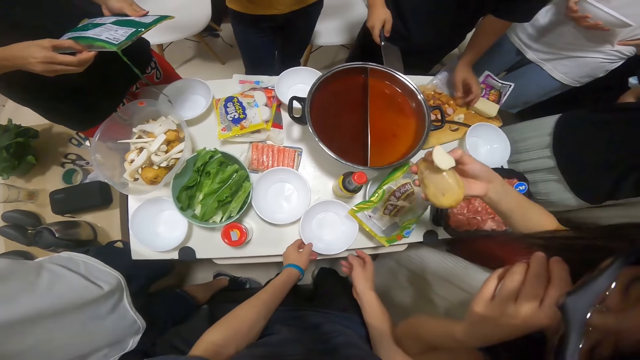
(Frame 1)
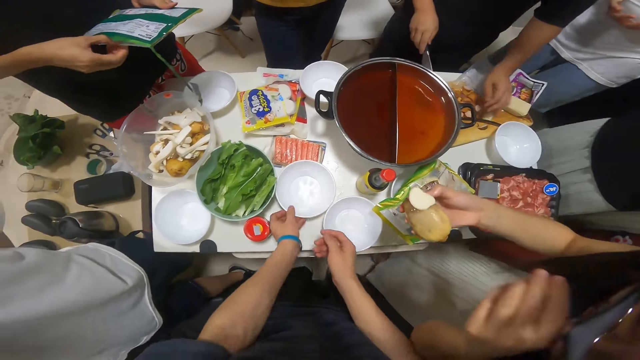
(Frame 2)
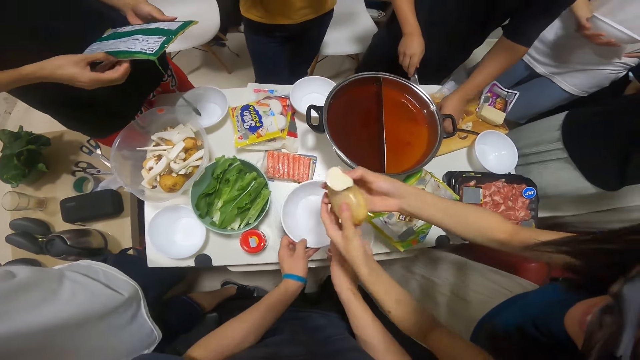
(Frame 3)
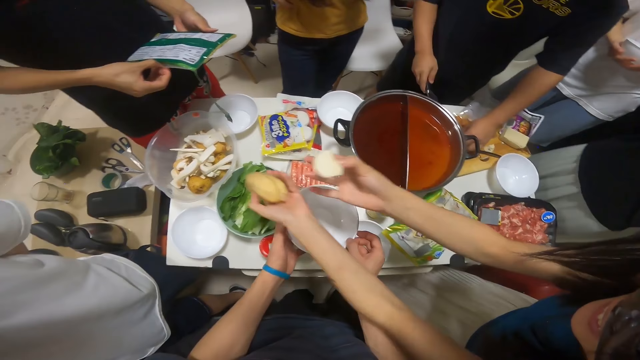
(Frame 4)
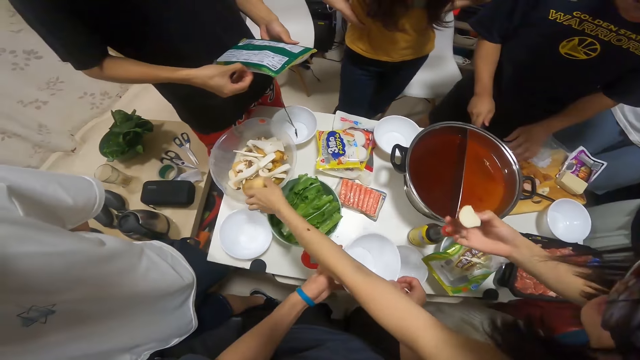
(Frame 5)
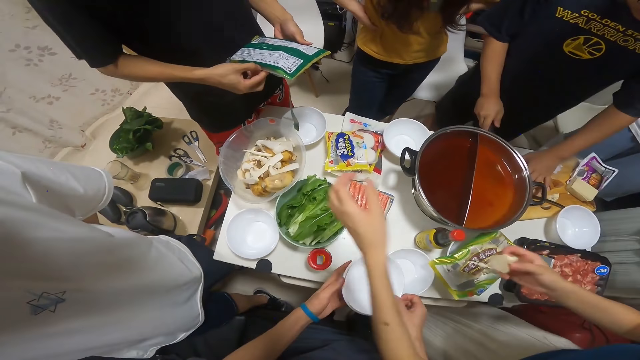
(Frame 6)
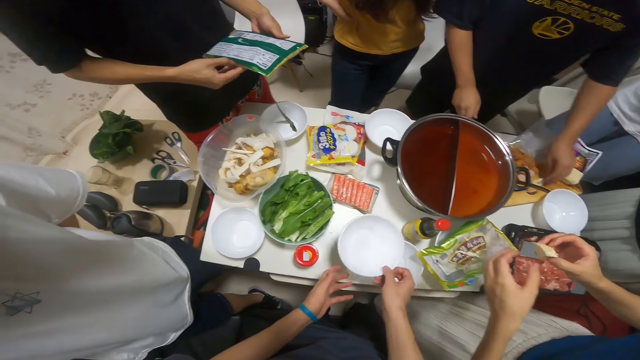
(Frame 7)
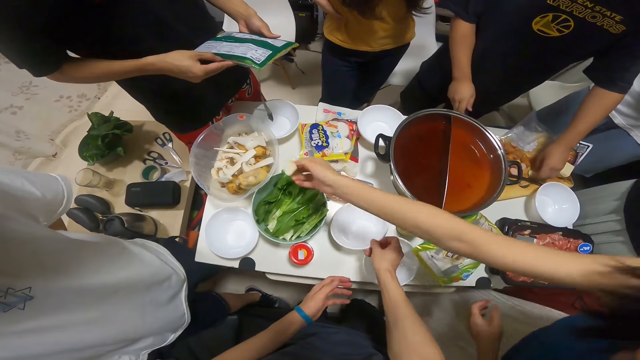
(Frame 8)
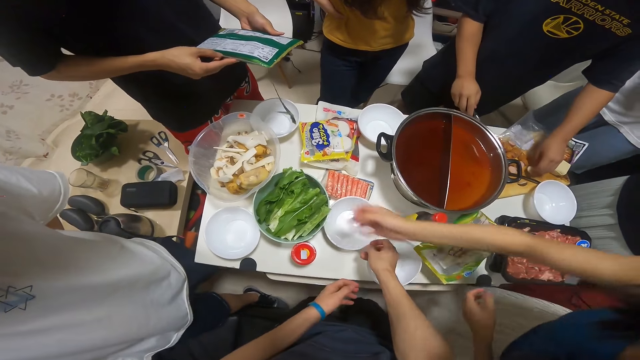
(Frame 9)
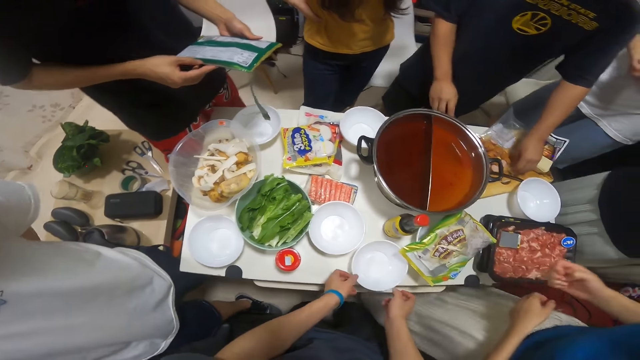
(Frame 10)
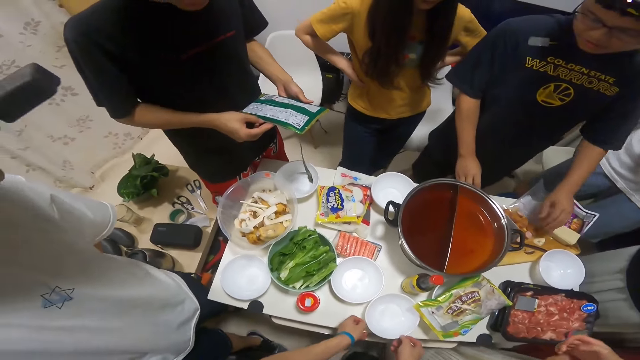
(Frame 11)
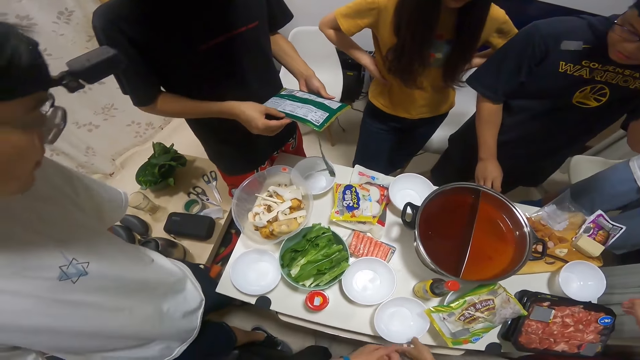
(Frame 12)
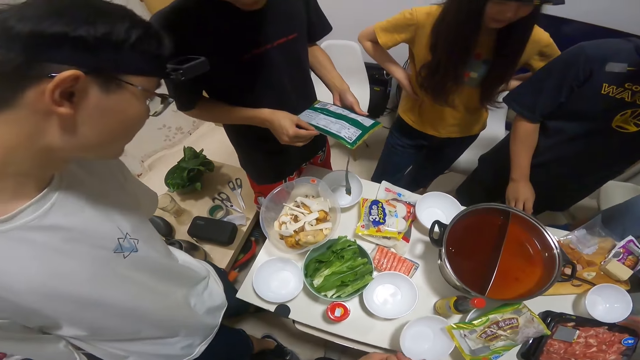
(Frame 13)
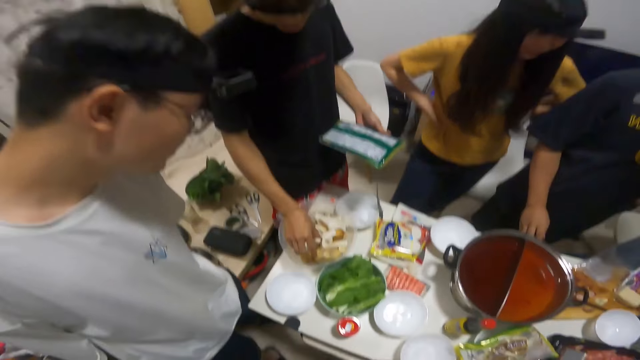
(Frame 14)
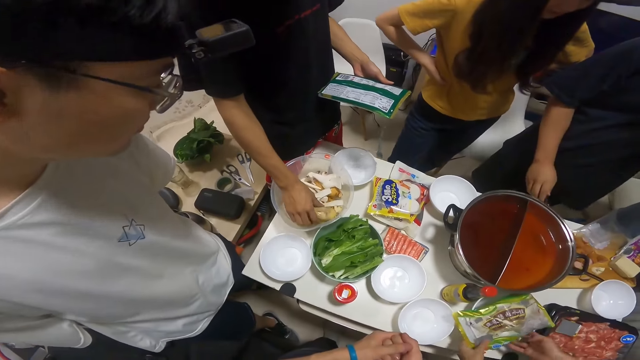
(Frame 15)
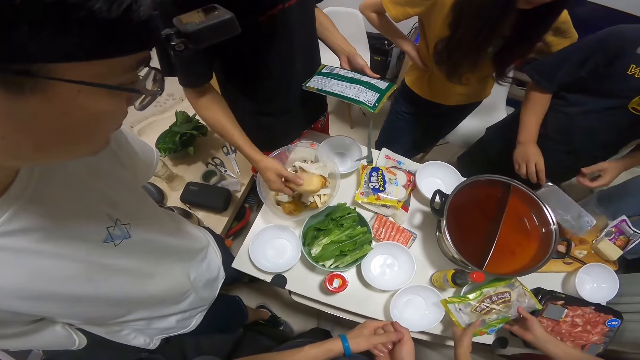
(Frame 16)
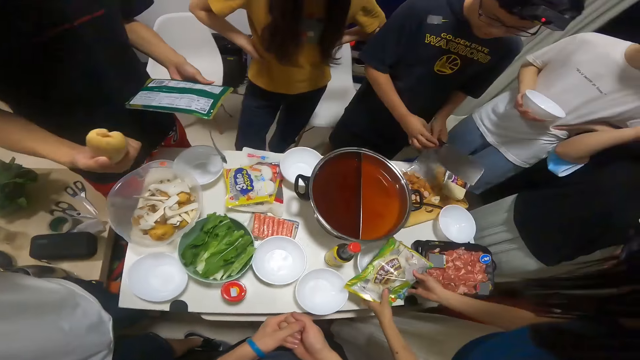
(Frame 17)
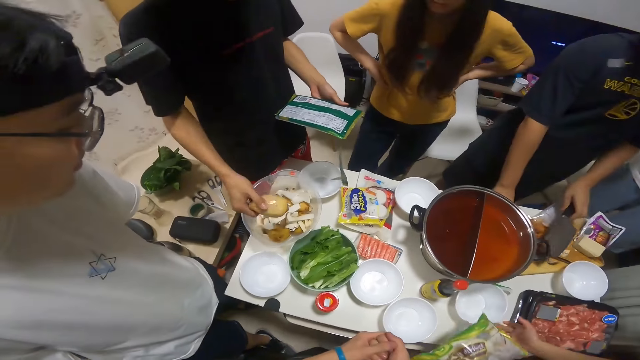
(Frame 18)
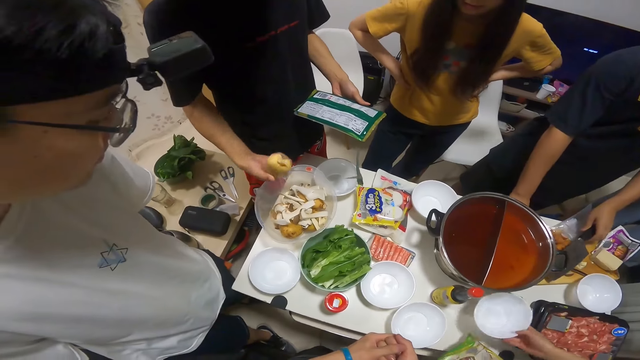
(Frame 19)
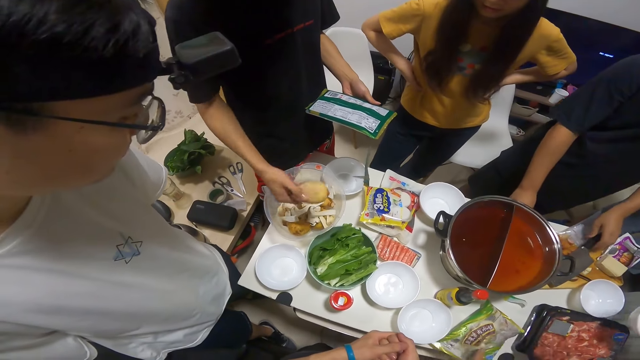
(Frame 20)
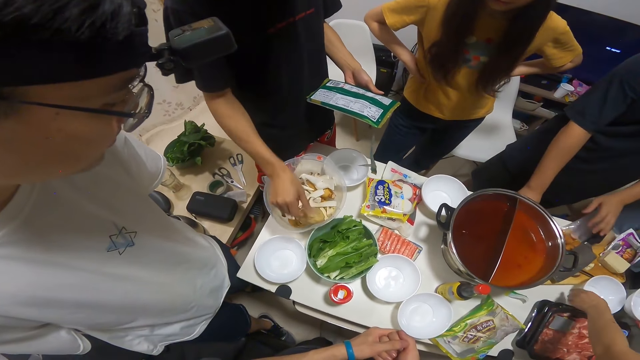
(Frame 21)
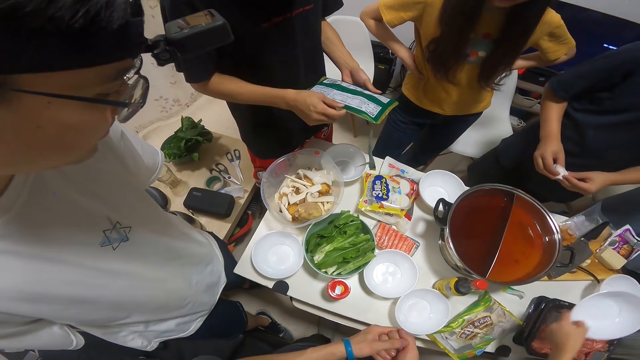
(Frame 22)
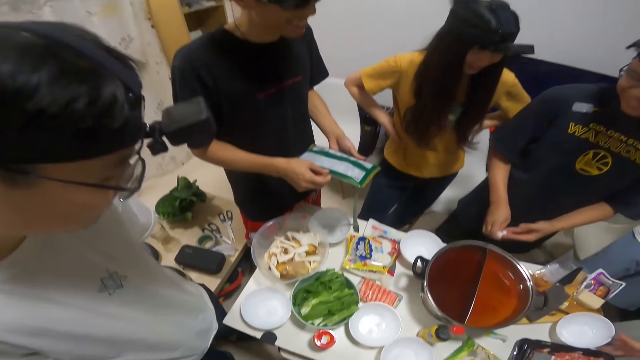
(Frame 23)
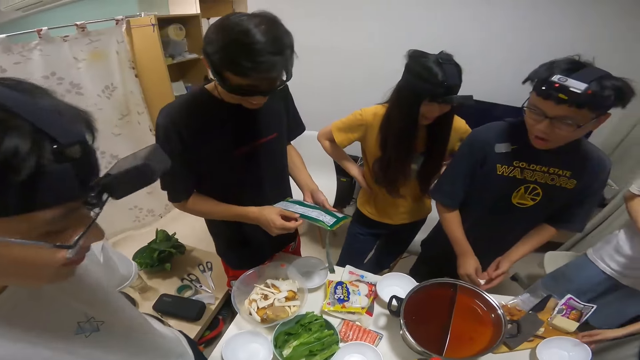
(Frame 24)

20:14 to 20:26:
The camera wearer picks a plate from the table with both hands. A man holds the pack of prawns in both hands. A woman passes the potato in her right hand to her left hand and drops the potato in her left hand into the bowl of potato slices on the table. The woman drops the potato slice in her right hand into the bowl of potato slices on the table. The camera wearer drops the plate on the table with her right hand. The man picks a potato from the bowl of potato slices on the table with his right hand. The woman takes the pack of pork from the plate on the table with both hands. Another man passes the cleaver in his right hand to his left hand. The woman lifts the plate on the table with her right hand. The other man drops the cleaver in his left hand on the chopping board on the table. The woman drops the pack of pork in her left hand on the table. The other man picks a tissue from the table with his right hand. The first man drops the potato in his right hand into the bowl of potato slices on the table. The woman lifts another plate from the table with her left hand. The other man holds the tissue in both hands. The first man holds the pack of prawns in both hands. The woman drops the plate in her right hand on the table. Another woman lifts the plate from the table with her right hand.

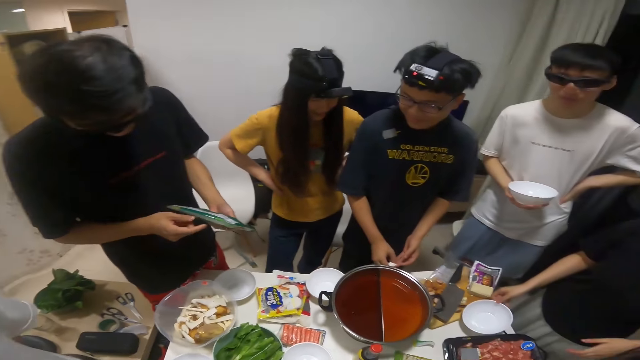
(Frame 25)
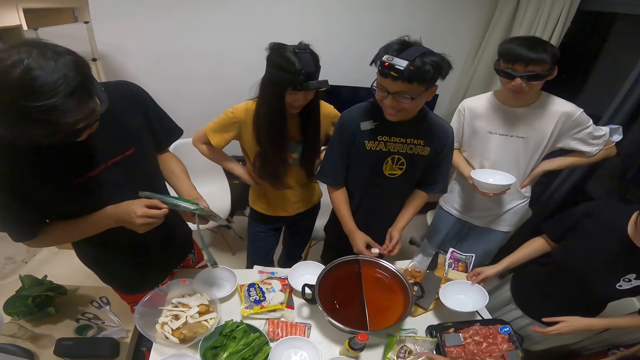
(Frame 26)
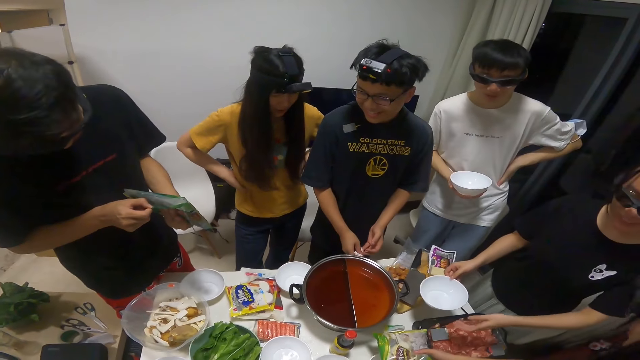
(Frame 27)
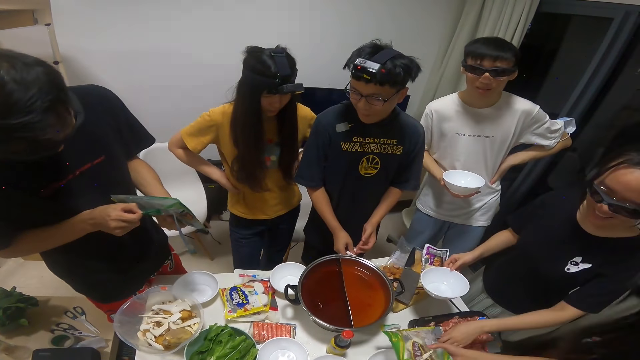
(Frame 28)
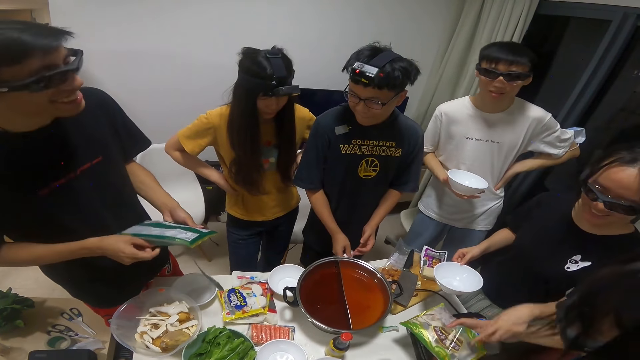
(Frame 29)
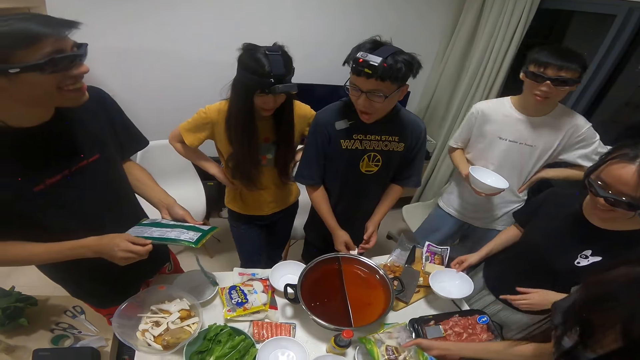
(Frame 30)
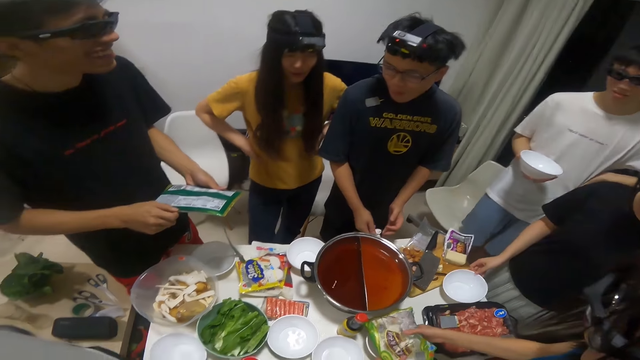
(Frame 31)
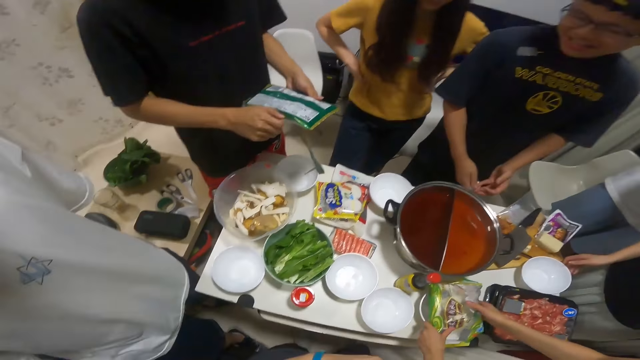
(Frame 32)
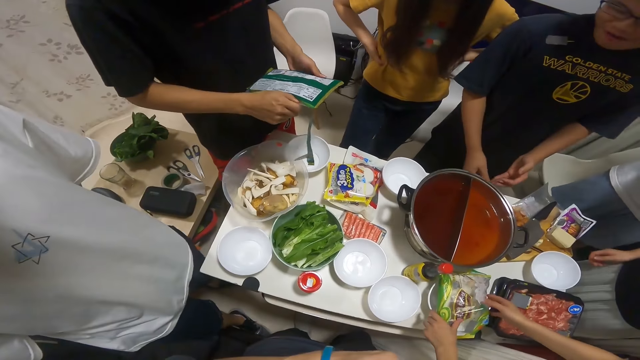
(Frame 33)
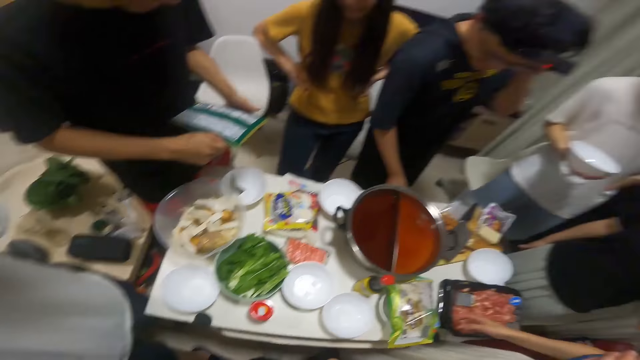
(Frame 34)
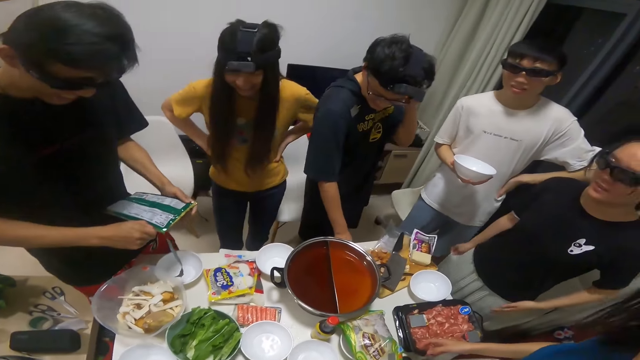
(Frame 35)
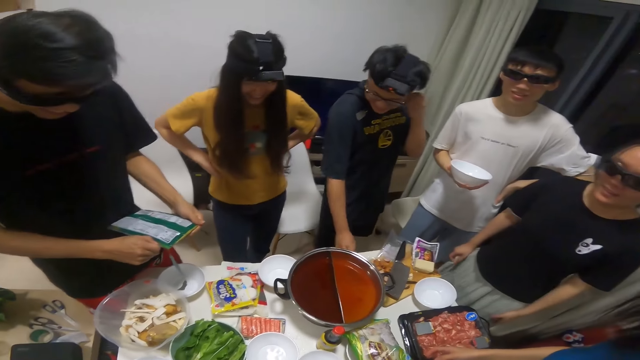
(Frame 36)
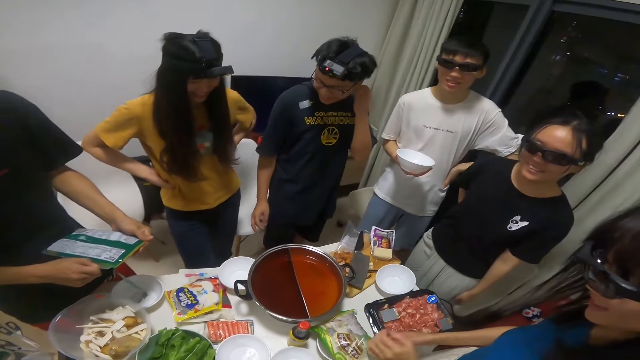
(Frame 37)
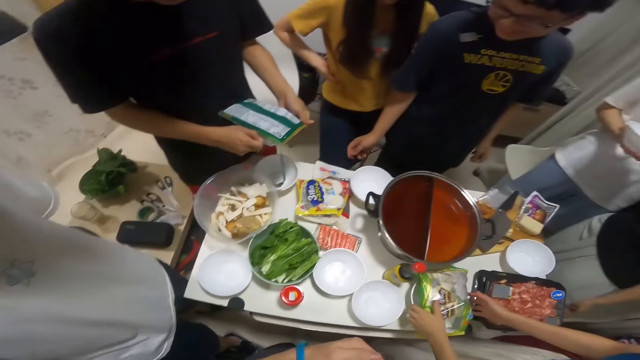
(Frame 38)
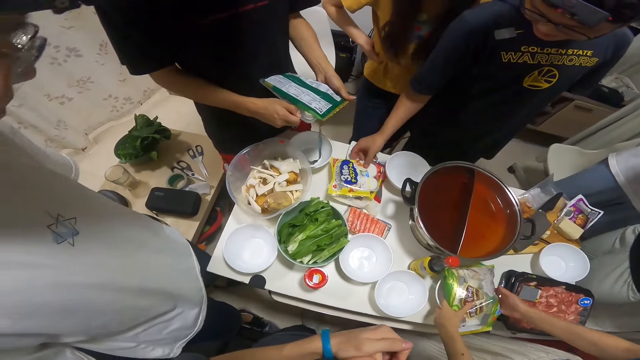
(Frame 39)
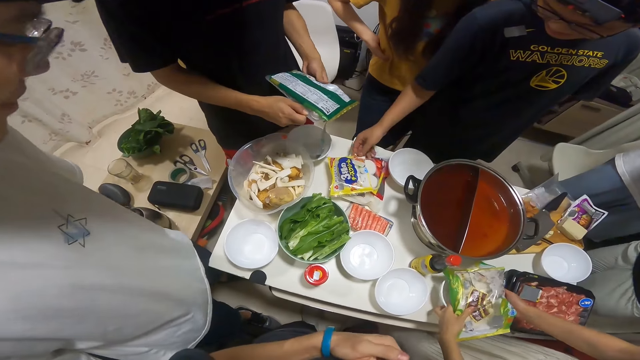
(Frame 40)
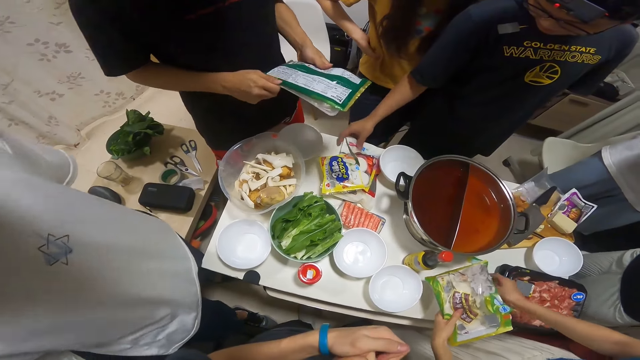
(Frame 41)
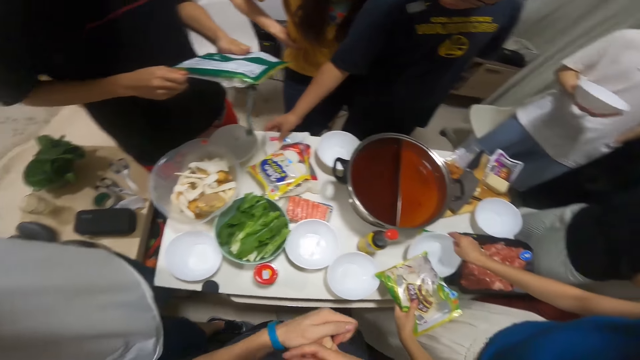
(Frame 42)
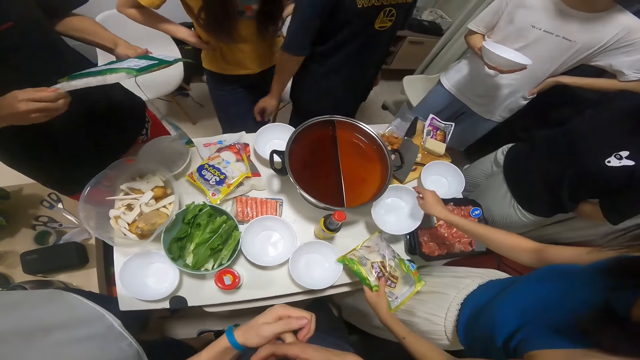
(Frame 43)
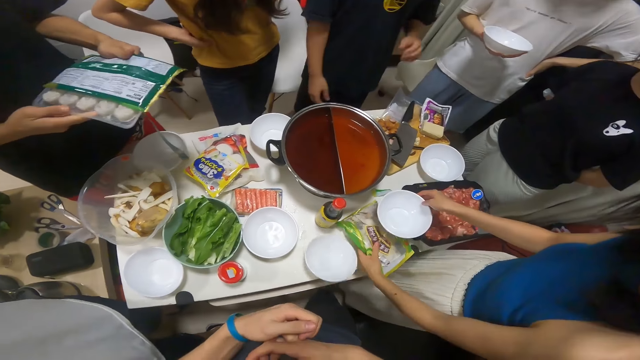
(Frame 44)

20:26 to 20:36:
The camera wearer picks a plate with his right hand. A man holds the plate with his right hand. A woman holds the pack of pork in her right hand and places the pack of pork on the plate on the table with both hands. Another woman drops the plate in her right hand on the table. Another man drops the tissue in his hands on the table with his right hand. A third man removes the prawns from the pack of prawns in his hands with his right hand. The first woman places the pack of pork from the plate on the table with her left hand. The second man moves the pack of potatoes and the sachet of peppers with his right hand. The camera wearer looks at the table.
